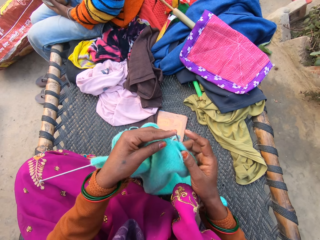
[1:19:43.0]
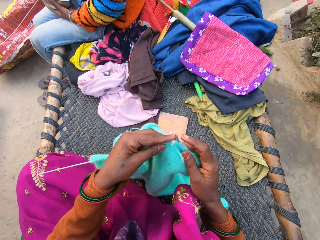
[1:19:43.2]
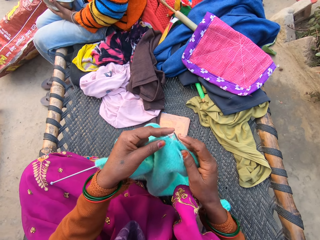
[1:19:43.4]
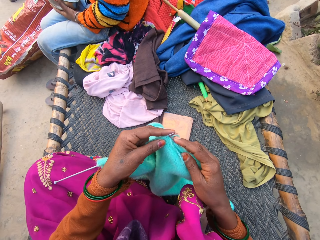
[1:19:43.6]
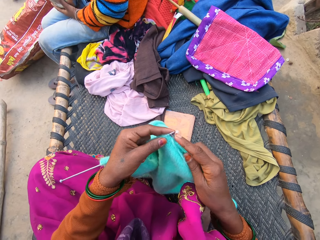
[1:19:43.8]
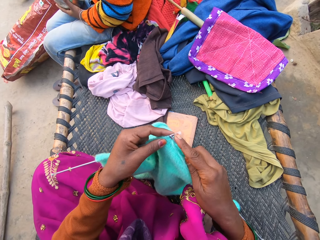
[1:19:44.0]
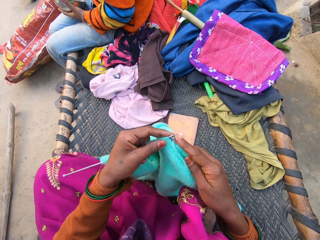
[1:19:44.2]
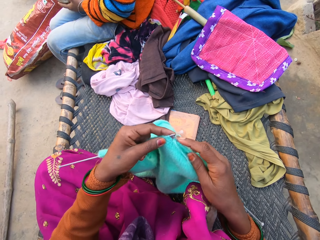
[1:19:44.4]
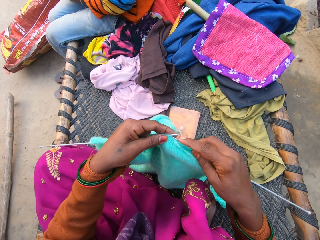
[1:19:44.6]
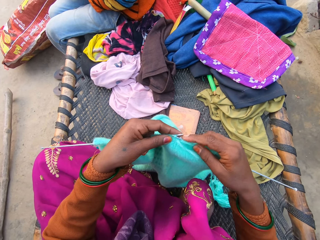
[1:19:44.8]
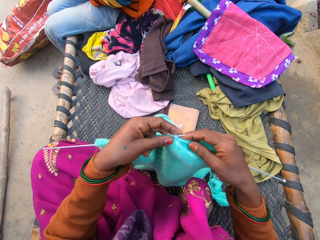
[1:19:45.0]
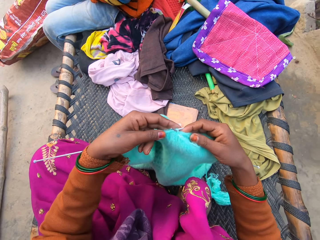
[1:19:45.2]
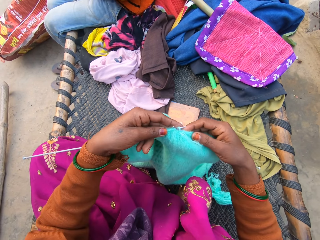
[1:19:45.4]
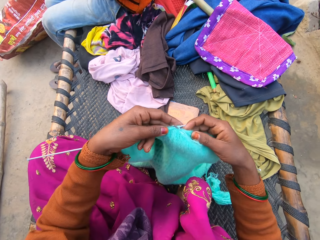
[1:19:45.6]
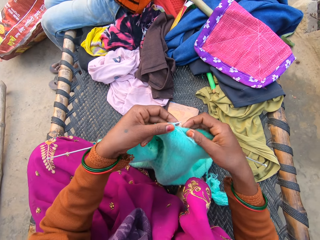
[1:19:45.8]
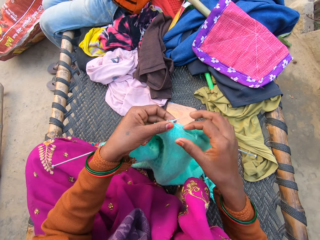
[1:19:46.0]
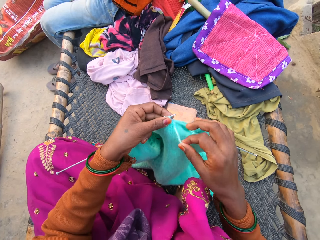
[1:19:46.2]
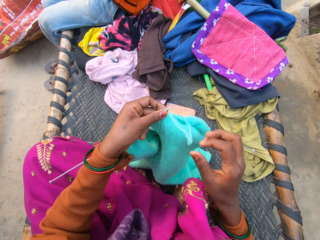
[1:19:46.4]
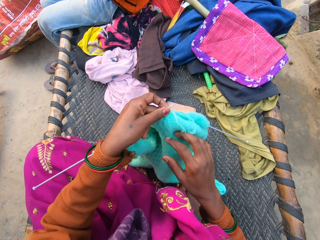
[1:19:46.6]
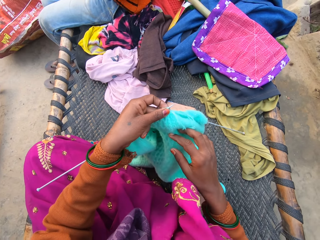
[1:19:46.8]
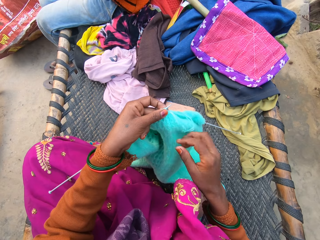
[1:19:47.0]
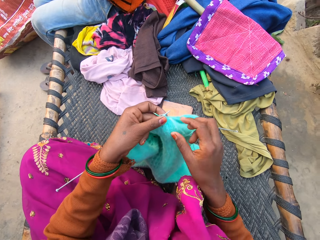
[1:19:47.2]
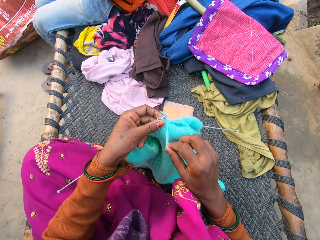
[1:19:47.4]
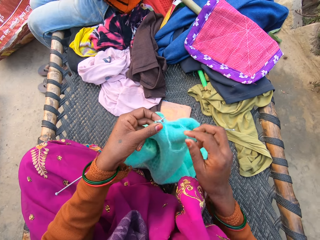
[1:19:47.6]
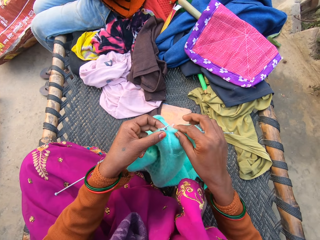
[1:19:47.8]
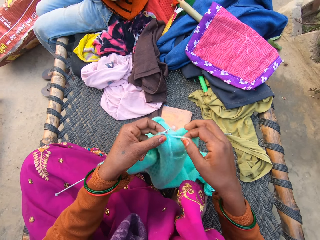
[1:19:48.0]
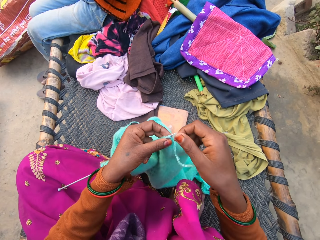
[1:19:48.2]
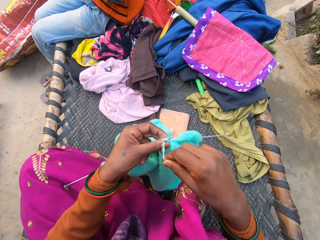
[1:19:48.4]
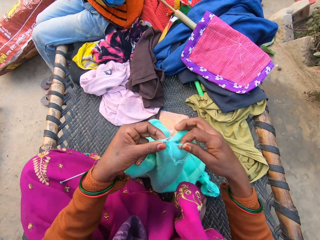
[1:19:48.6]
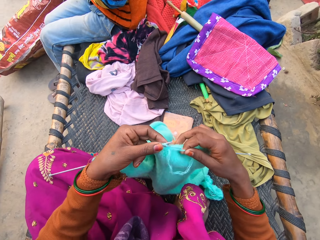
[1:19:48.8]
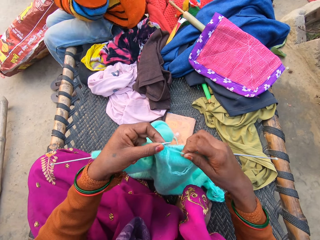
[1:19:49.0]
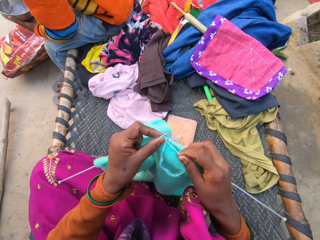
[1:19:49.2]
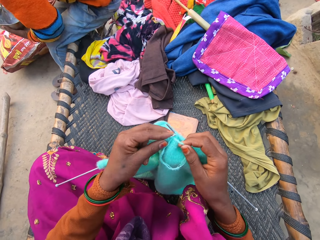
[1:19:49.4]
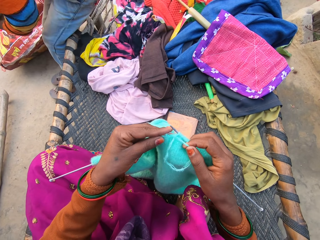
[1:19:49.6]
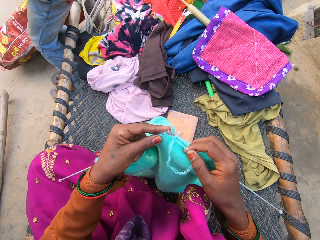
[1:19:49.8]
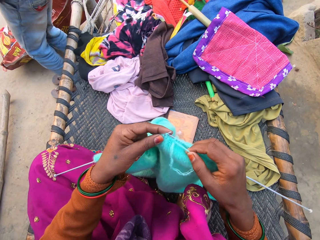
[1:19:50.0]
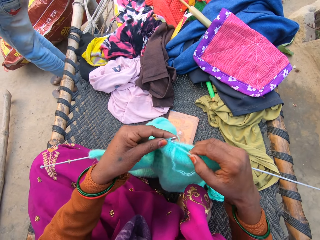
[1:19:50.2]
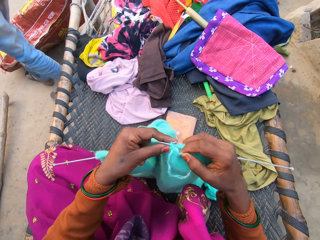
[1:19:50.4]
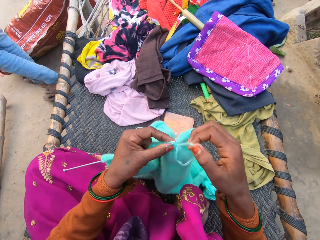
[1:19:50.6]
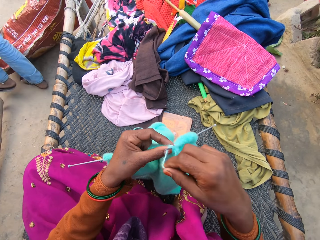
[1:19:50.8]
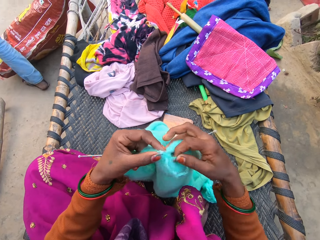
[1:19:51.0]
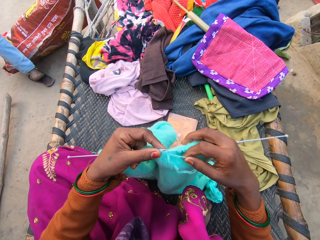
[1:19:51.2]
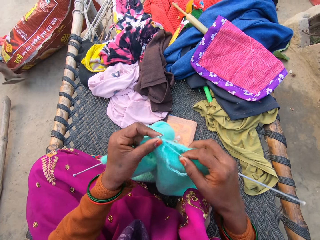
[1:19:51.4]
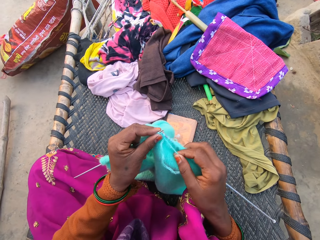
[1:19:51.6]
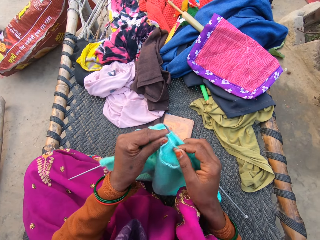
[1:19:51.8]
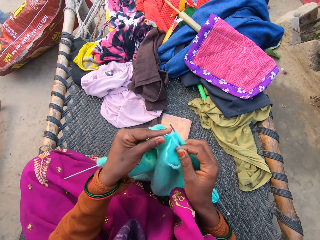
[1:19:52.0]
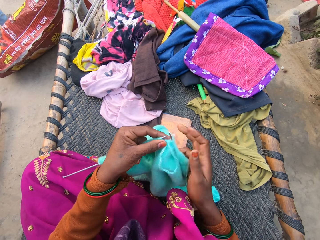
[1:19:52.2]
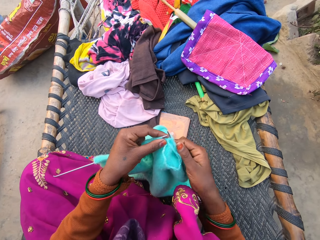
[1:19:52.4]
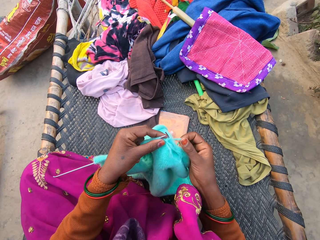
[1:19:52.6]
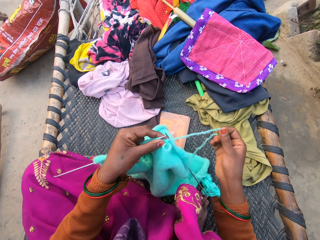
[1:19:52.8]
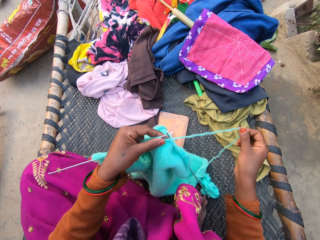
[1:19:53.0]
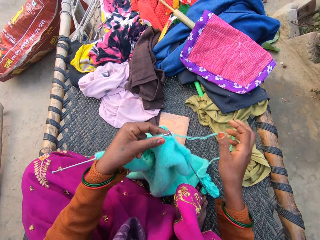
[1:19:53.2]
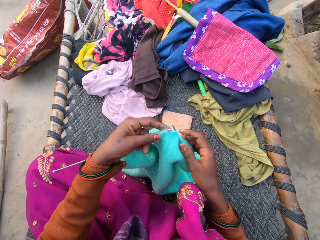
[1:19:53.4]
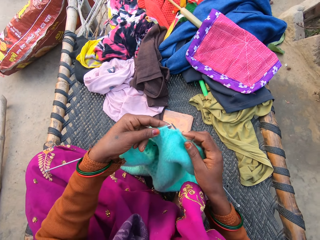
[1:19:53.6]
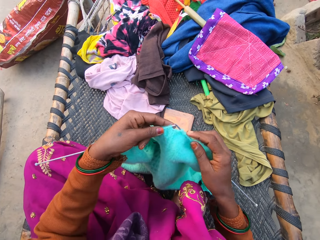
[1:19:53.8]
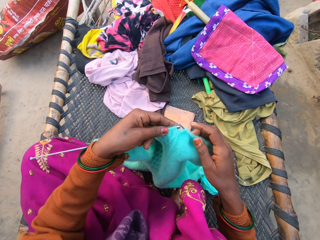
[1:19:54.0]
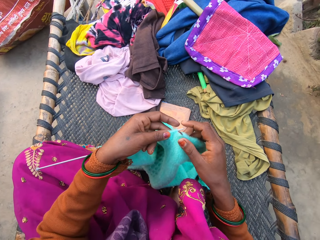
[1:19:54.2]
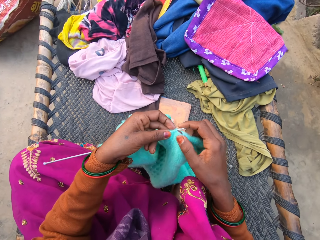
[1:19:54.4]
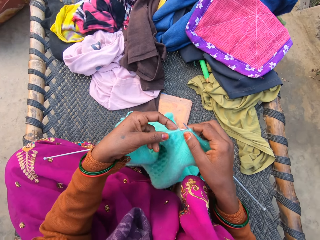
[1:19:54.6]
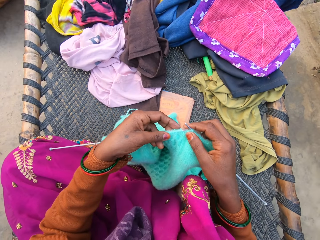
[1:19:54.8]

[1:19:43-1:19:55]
The camera wearer knits with knitting needles. They coil knitting thread on a knitting needle. A man gets up from the edge of the weaved bed. The man walks near a sack. The camera wearer knits with knitting needles. The man walks back towards the weaved bed. The camera wearer coils knitting thread on a knitting needle.

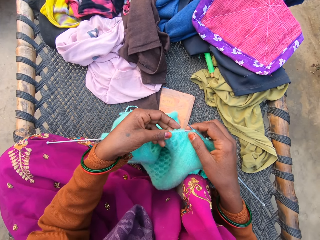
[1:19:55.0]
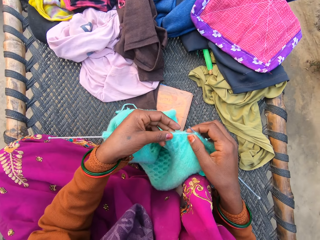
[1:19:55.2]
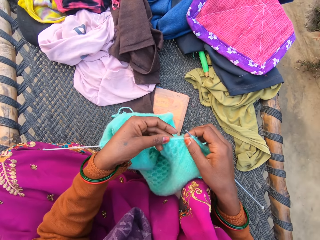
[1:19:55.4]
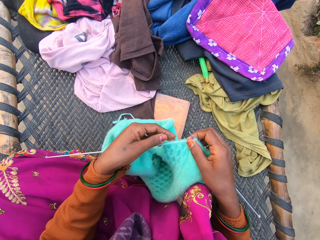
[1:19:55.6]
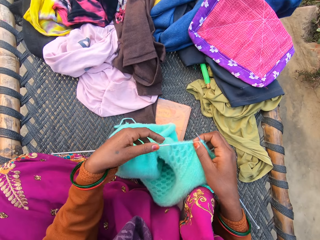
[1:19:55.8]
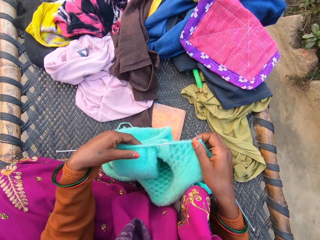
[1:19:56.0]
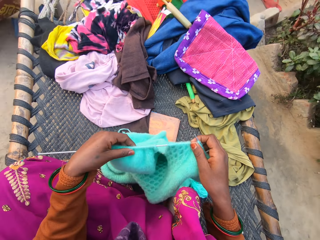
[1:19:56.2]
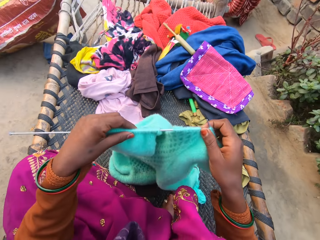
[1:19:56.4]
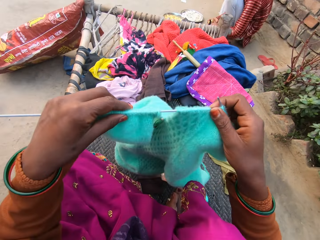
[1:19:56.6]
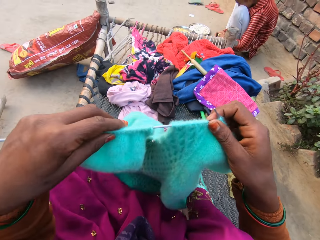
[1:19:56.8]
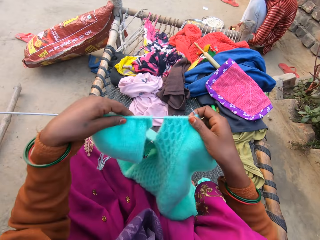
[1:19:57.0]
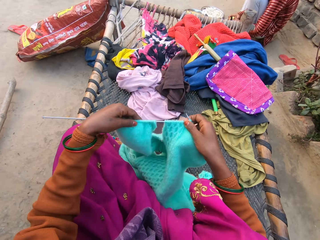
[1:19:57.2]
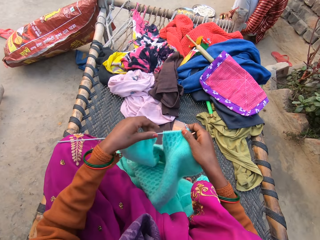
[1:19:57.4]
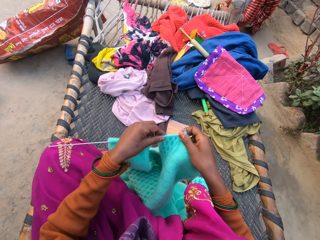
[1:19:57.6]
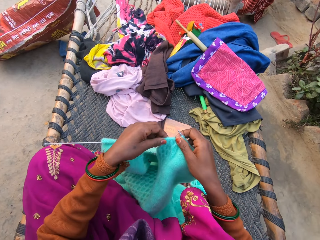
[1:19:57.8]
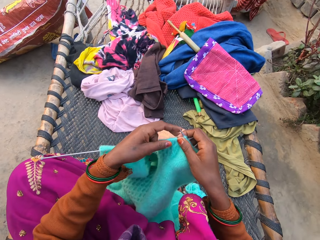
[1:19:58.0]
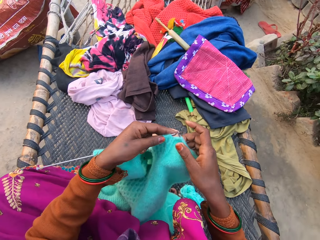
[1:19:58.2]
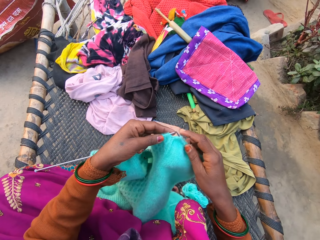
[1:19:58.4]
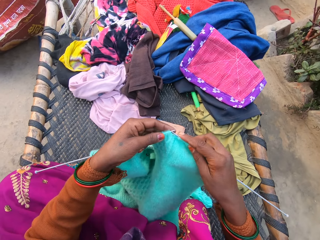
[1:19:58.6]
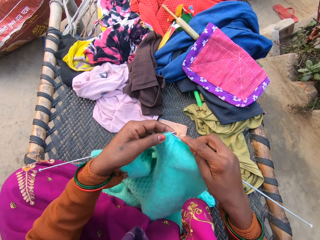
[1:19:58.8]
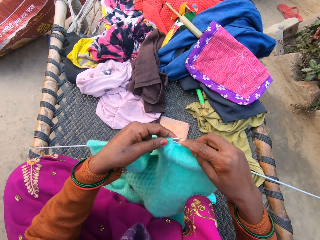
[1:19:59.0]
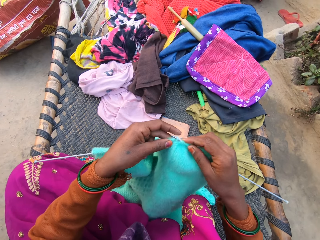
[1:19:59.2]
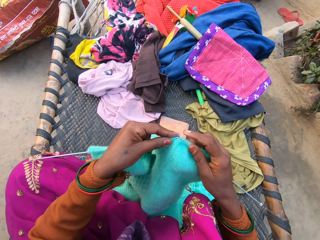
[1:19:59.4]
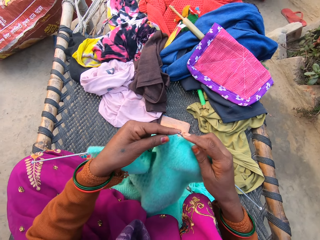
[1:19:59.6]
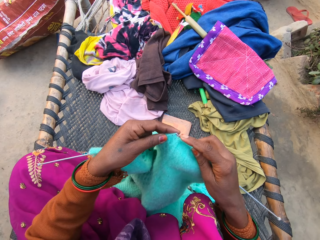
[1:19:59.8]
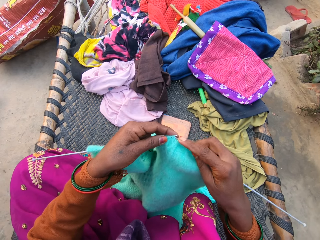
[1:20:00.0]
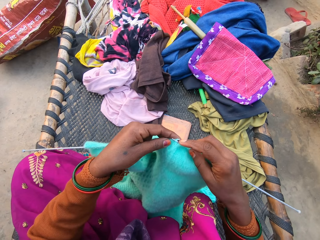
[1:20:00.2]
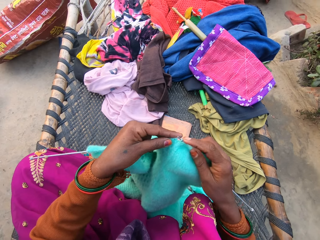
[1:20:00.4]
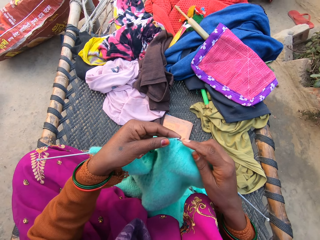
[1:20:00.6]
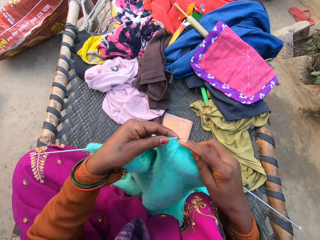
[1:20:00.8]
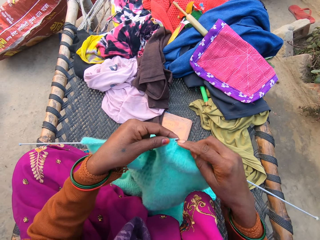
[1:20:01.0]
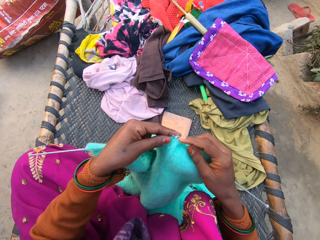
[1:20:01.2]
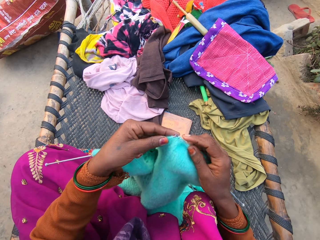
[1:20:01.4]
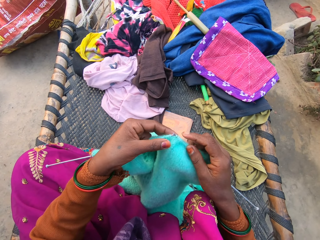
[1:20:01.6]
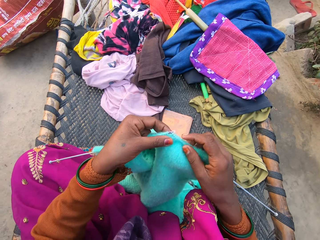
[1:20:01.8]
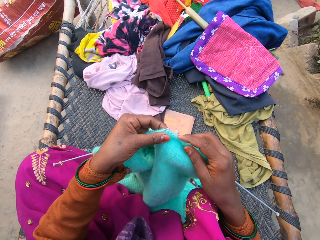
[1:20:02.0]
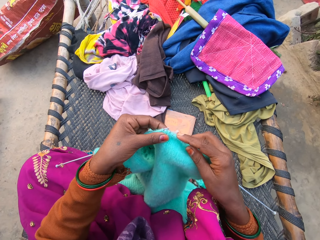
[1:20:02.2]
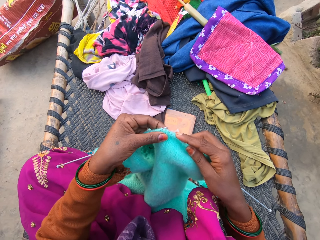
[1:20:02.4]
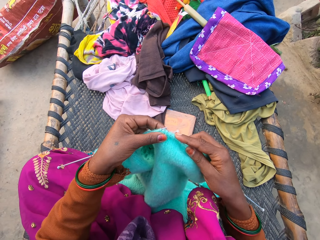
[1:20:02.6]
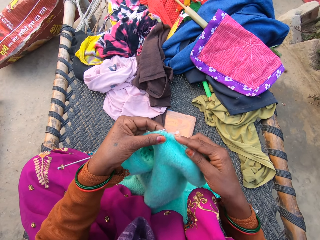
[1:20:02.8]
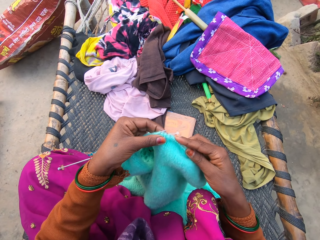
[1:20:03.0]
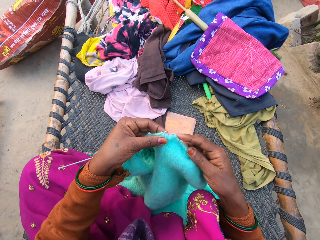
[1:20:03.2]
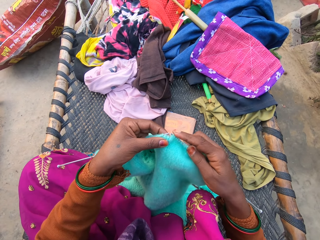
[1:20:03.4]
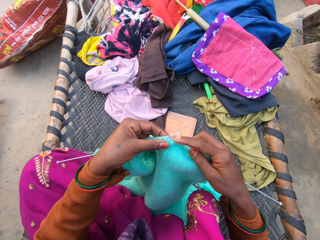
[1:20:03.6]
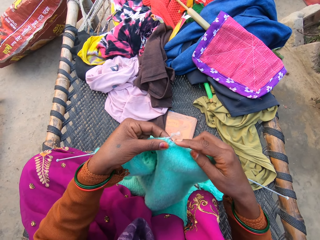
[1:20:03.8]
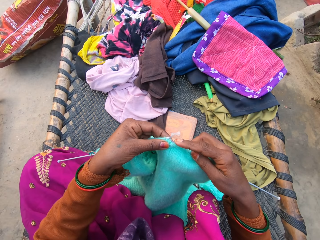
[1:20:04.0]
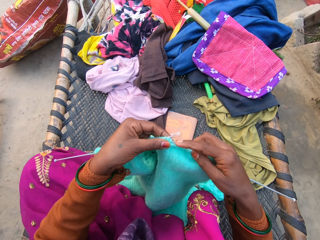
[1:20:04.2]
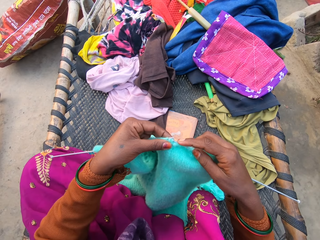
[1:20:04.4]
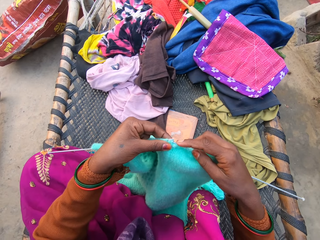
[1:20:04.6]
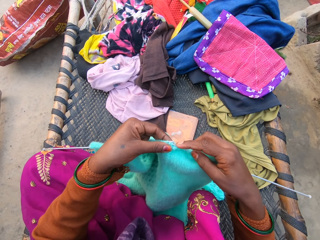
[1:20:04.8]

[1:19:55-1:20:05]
A man sits on the ground. The camera wearer lifts fabric with hands, holds the fabric with hands and puts down the fabric. They knit with knitting needles.
